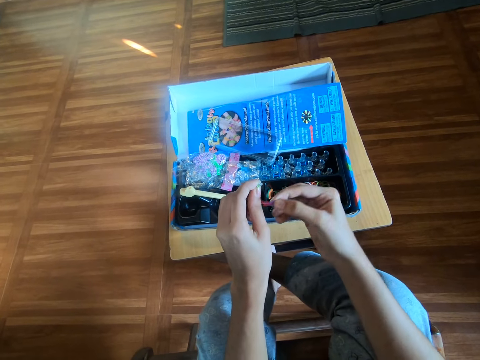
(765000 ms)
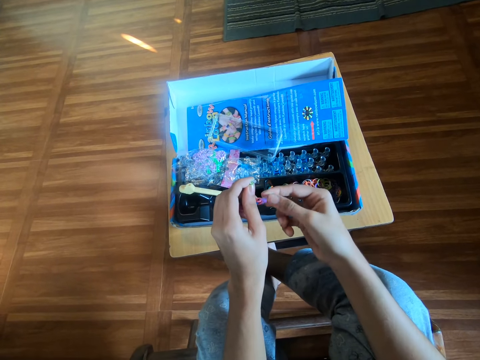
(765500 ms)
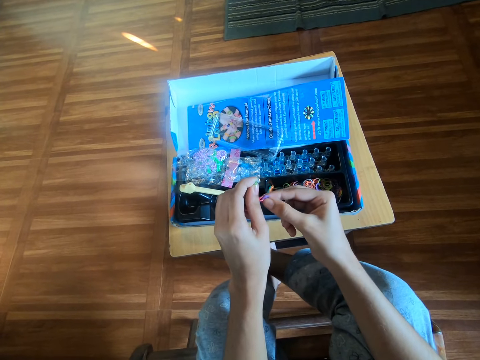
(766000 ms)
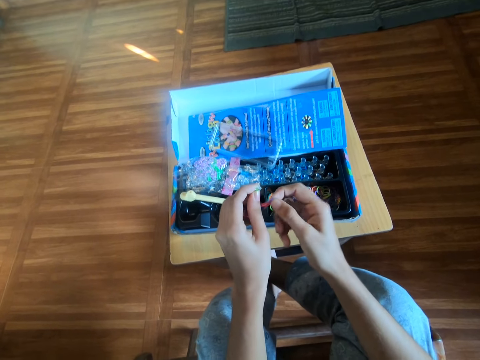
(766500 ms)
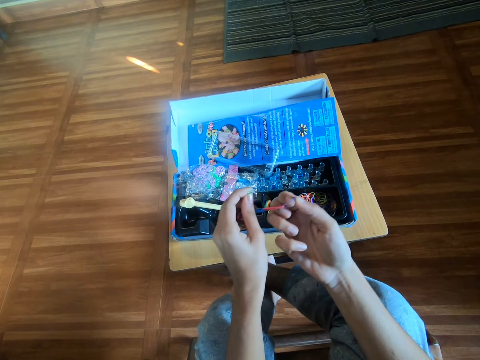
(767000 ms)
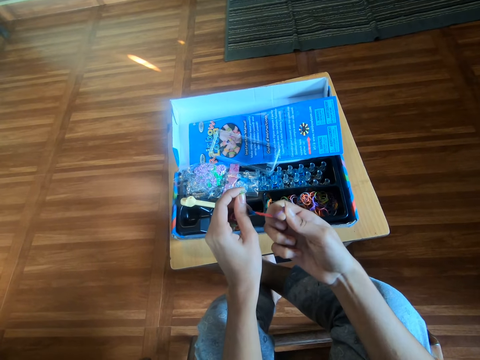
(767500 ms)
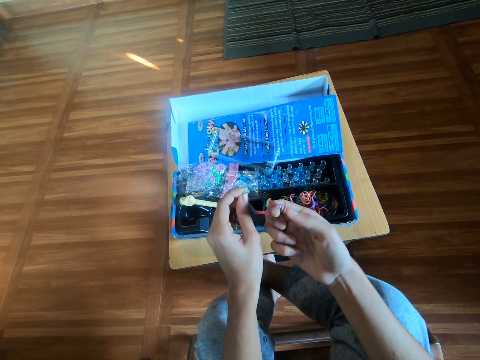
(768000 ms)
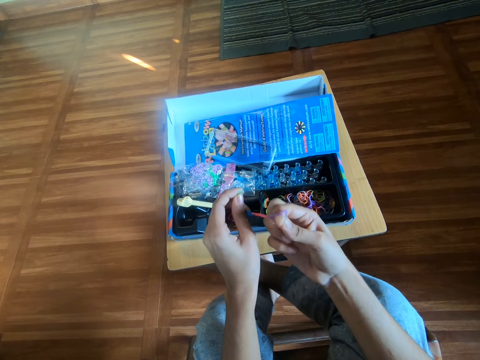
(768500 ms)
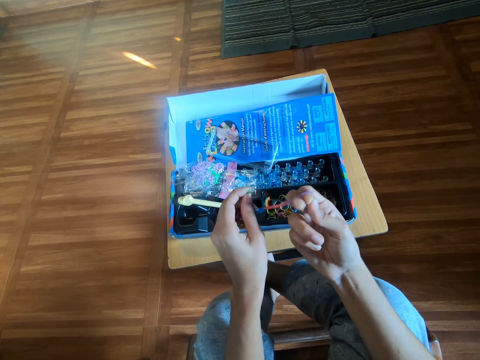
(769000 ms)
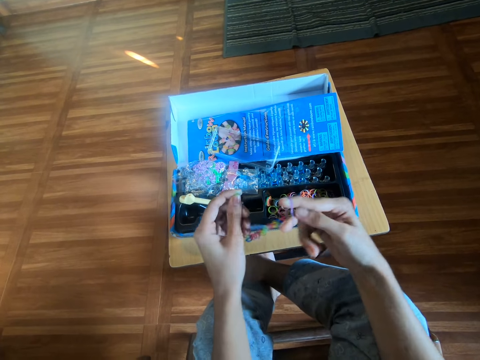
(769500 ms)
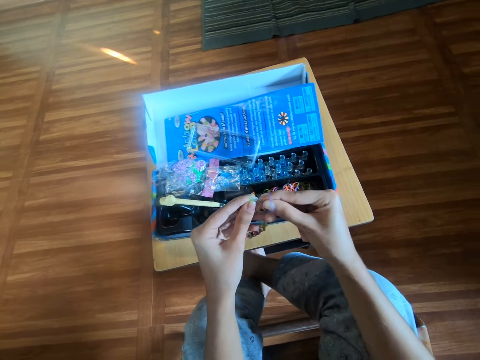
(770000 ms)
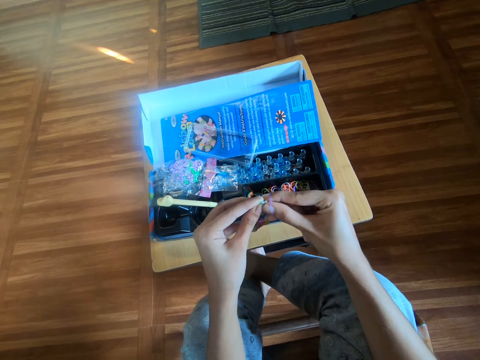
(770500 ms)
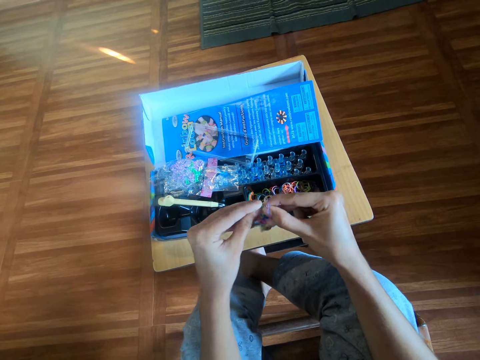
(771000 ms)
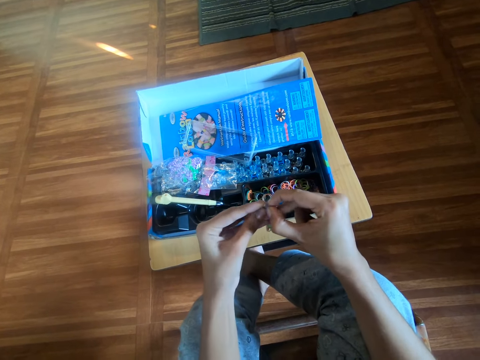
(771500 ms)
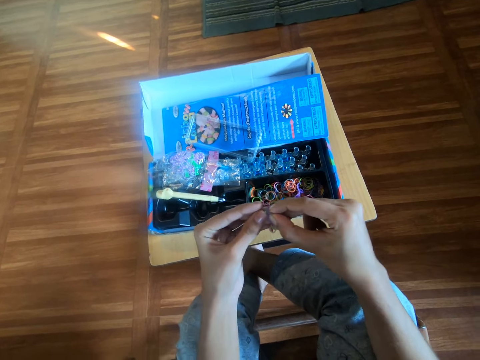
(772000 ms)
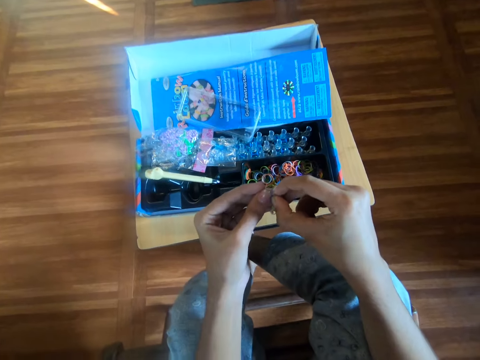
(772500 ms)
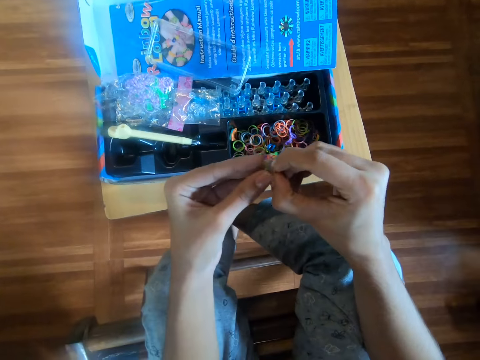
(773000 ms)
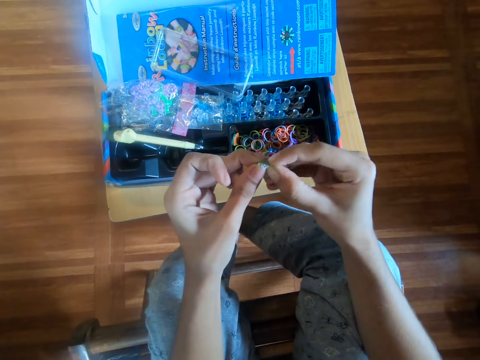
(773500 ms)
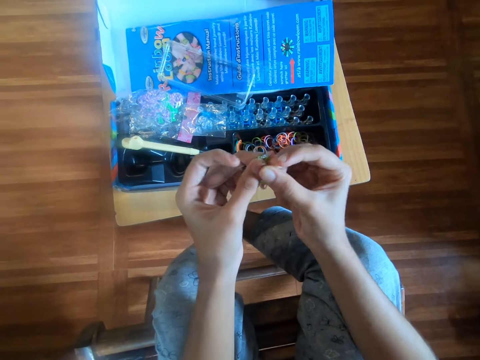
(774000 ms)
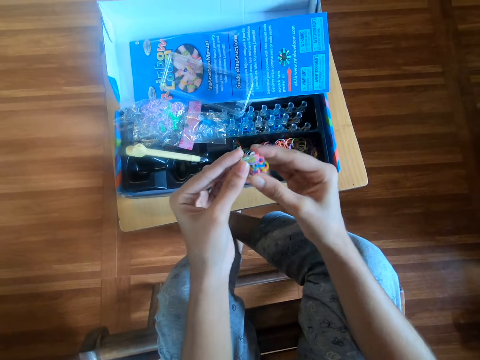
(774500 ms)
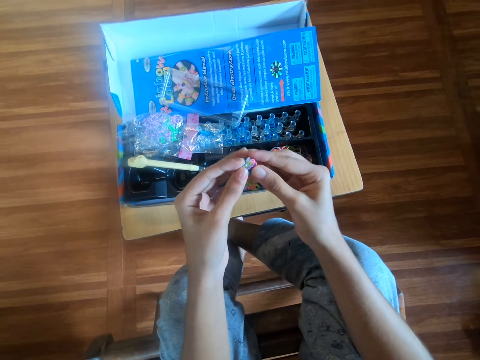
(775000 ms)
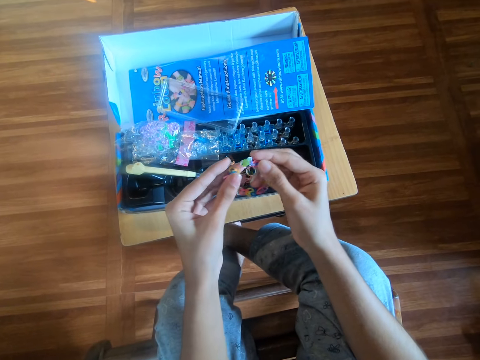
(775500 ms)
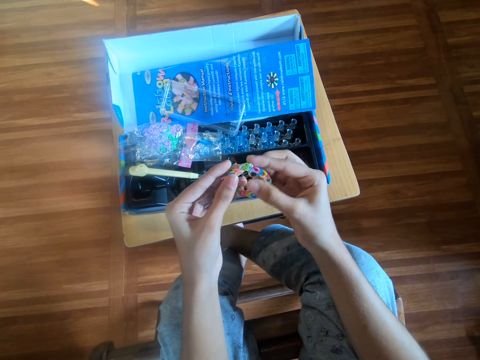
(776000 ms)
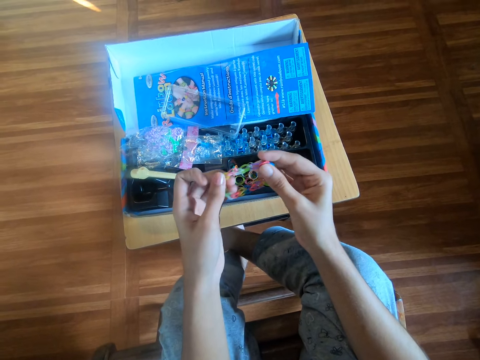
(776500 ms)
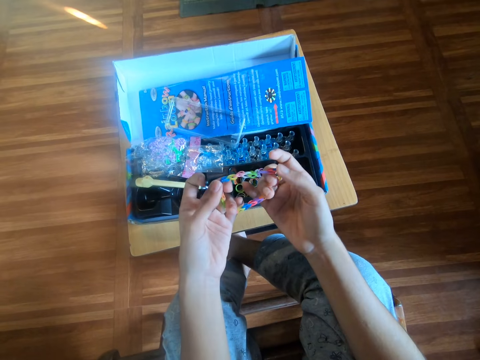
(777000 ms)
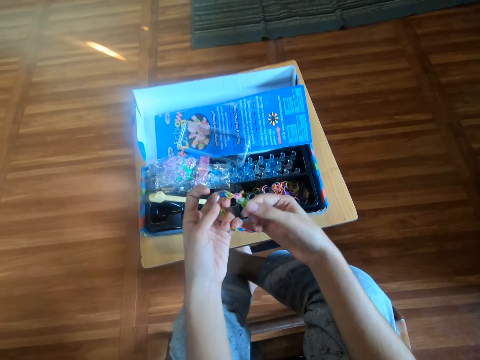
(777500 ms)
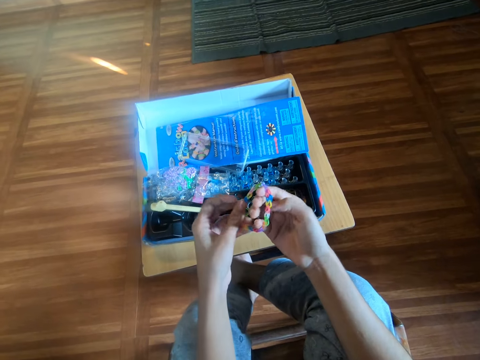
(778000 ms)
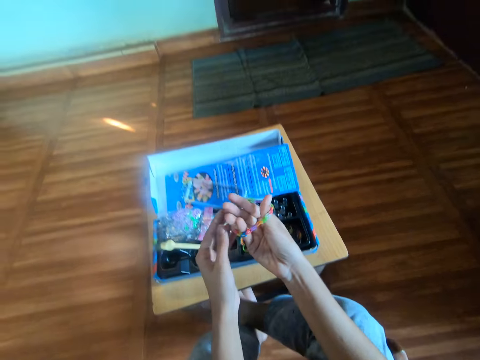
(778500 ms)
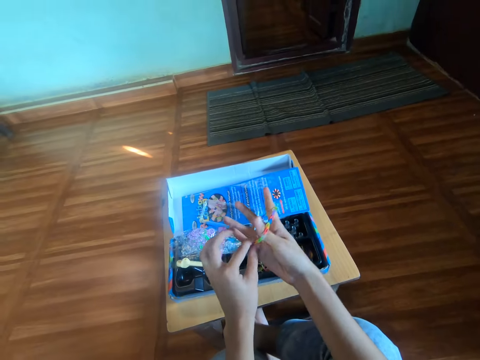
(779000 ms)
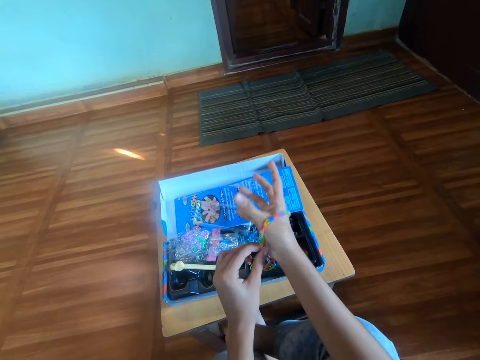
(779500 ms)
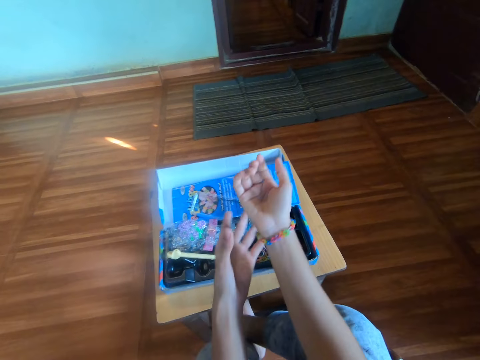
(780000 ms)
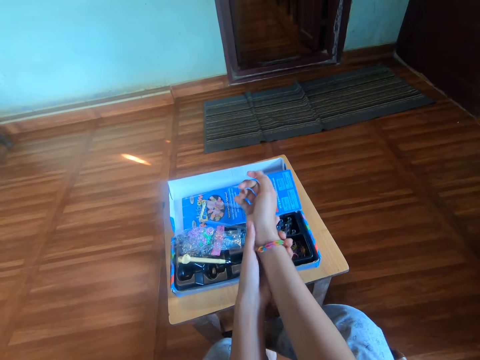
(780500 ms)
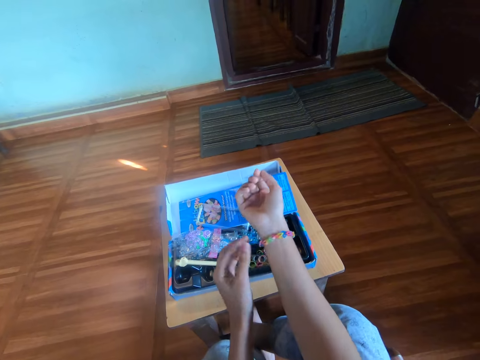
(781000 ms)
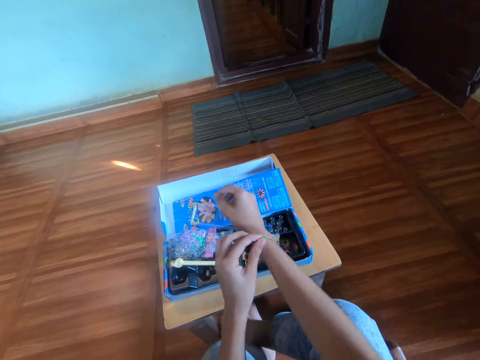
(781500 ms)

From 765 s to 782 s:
The camera wearer touches a rubber band. She pulls the rubber band. She touches the rubber band. She ties both ends of the loom bracelet together with both hands. She connects a chain of rubber bands. She stretches the loom bracelet with both hands. She pulls the chain of rubber bands. She wears the loom bracelet on her right wrist. She touches her wrist.

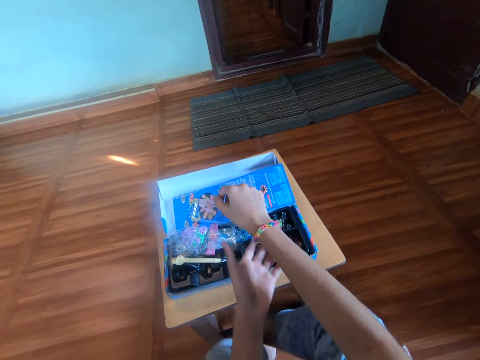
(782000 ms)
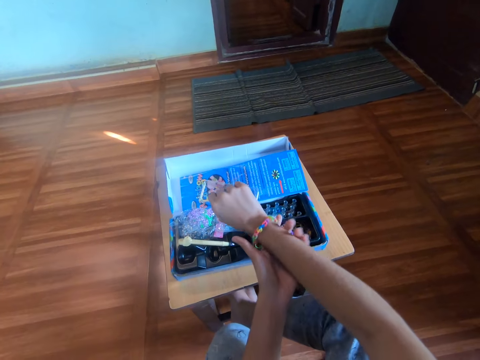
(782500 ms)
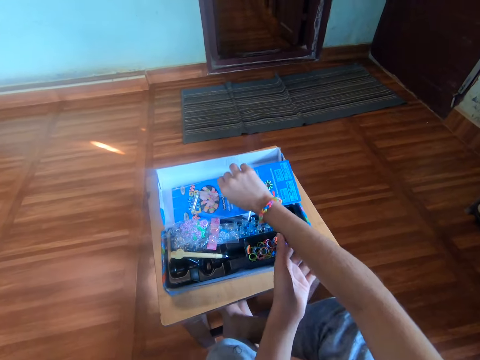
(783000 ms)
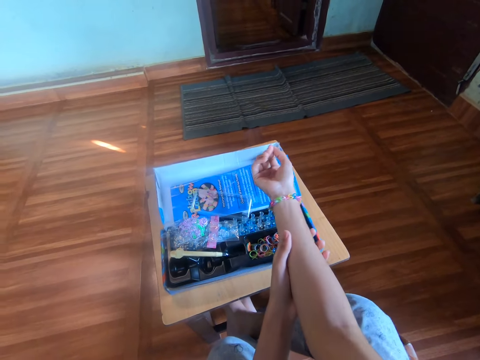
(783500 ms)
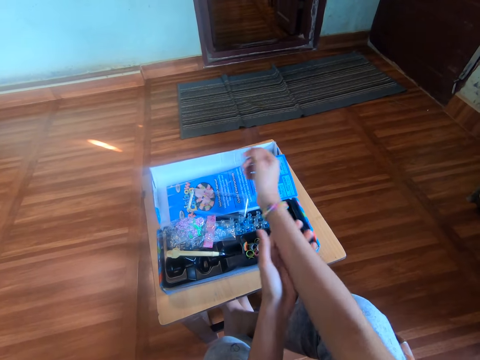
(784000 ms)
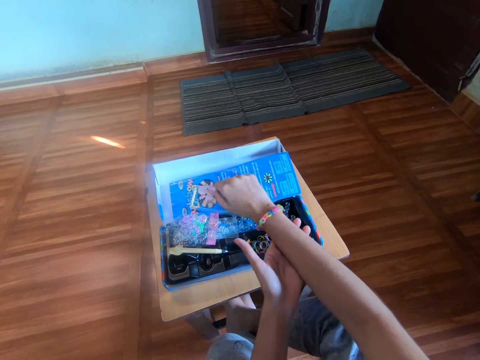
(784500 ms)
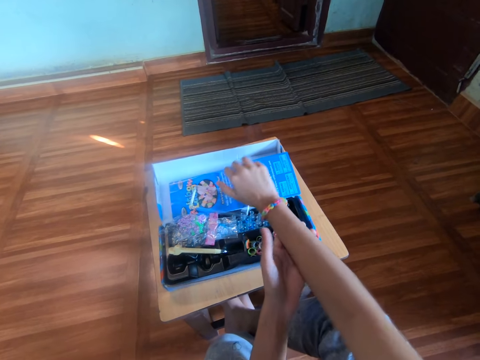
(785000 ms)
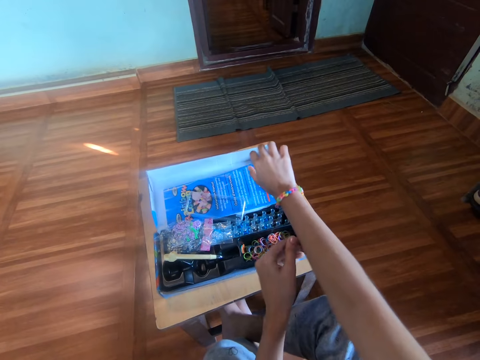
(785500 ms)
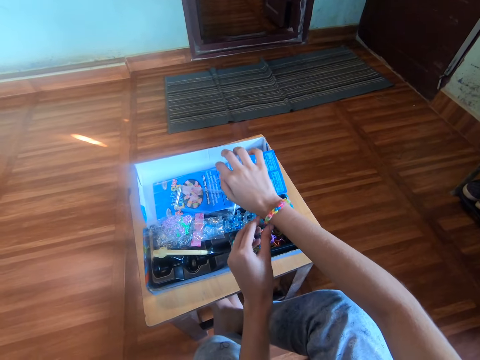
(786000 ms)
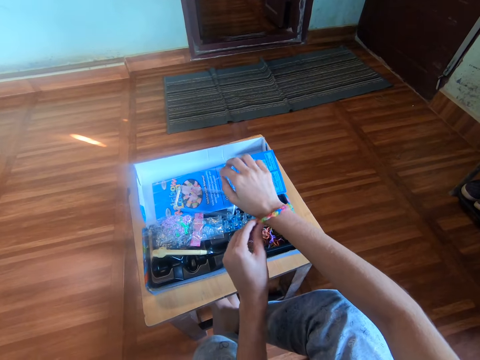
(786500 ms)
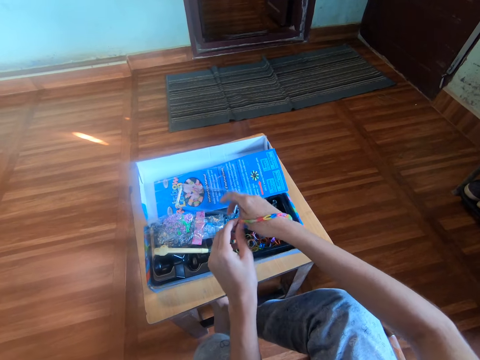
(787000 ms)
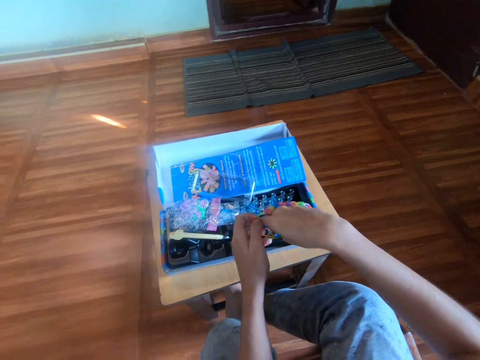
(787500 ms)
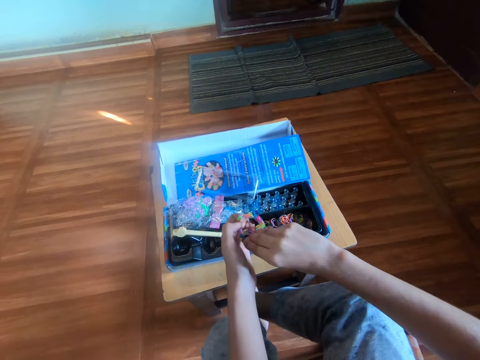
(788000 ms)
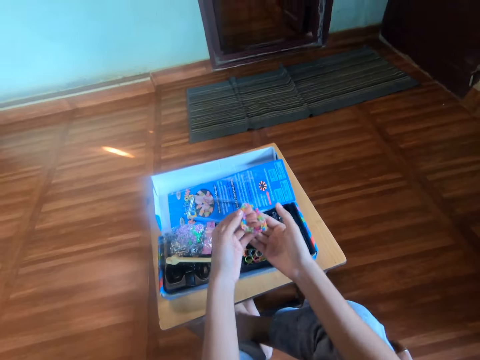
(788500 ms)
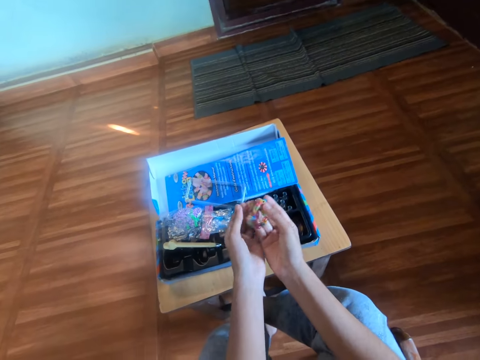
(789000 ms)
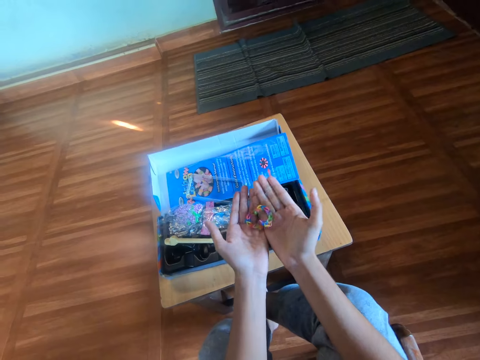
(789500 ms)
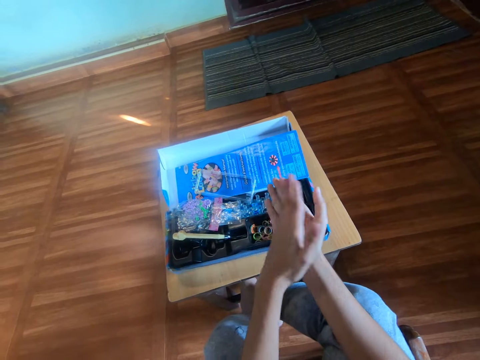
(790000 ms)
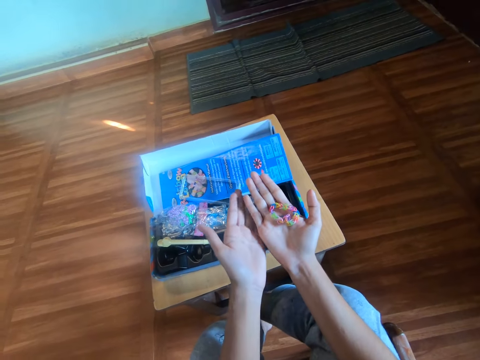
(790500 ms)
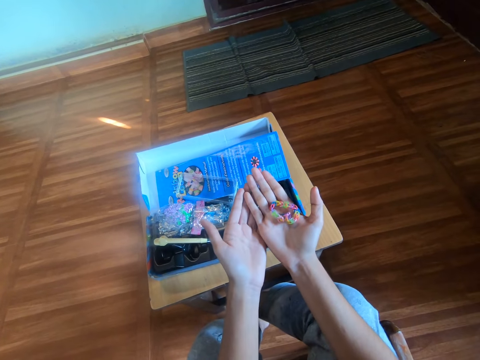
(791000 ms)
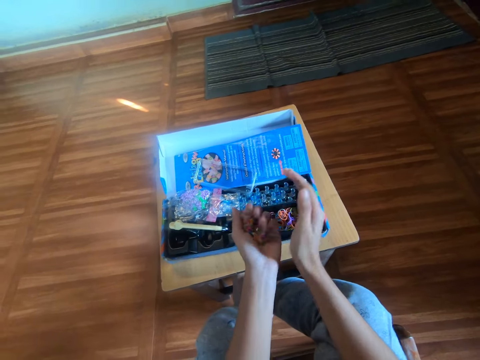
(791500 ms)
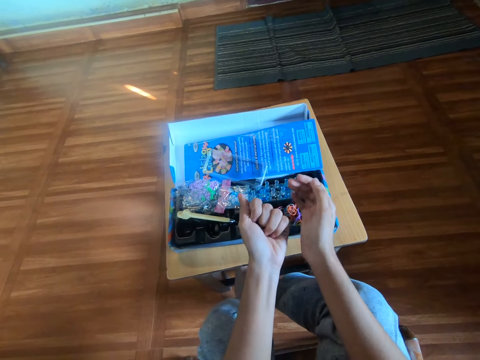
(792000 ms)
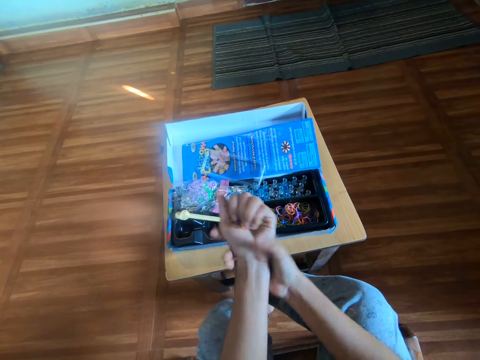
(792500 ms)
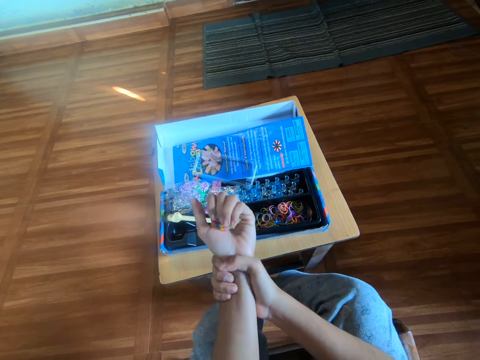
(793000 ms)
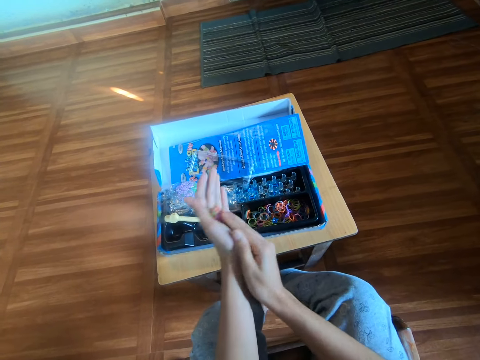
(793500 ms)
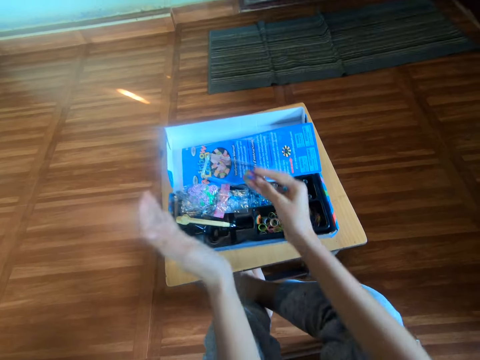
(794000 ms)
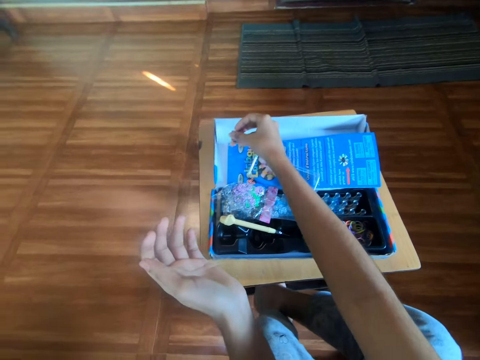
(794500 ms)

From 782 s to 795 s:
The camera wearer touches a chain of rubber bands. She turns her hand. She stretches her right hand. She removes the loom bracelet from her right wrist. She touches a rubber band. She holds the loom bracelet in both hands. She transfers the loom bracelet to her right hand. She transfers the loom bracelet to her left hand. She tightens the loom bracelet with her left fist. She folds her left hand. She touches her hand. She holds her left wrist with her right hand. She transfers the loom bracelet to her right hand. She picks the chain of rubber bands.
